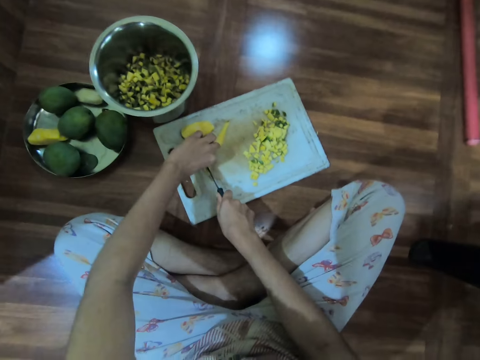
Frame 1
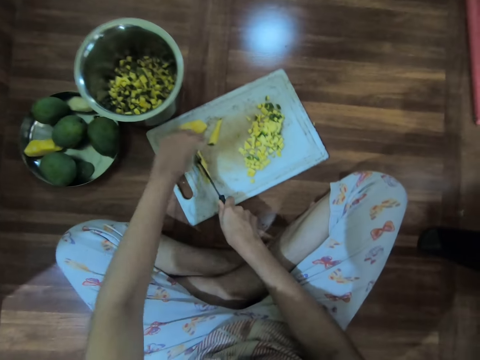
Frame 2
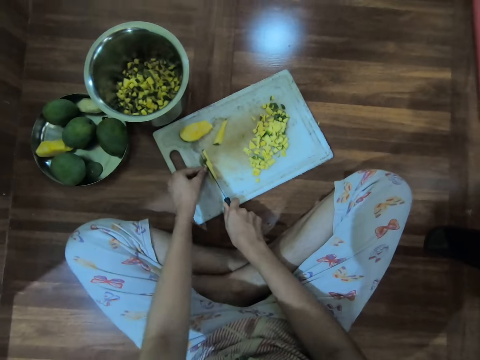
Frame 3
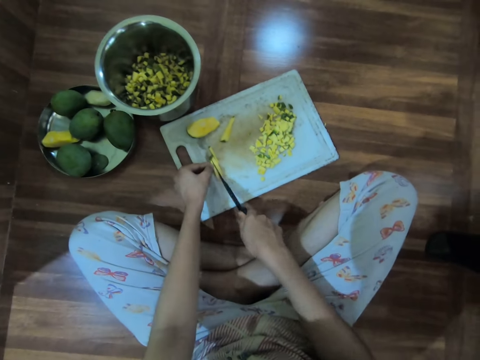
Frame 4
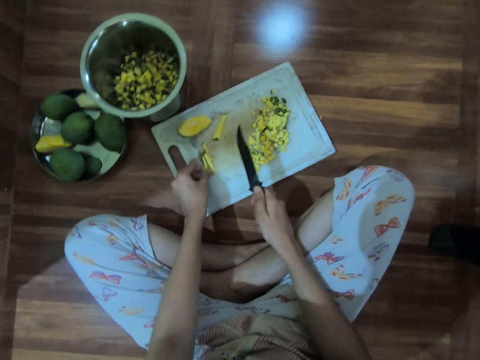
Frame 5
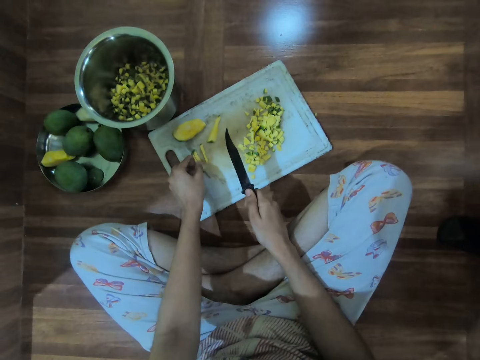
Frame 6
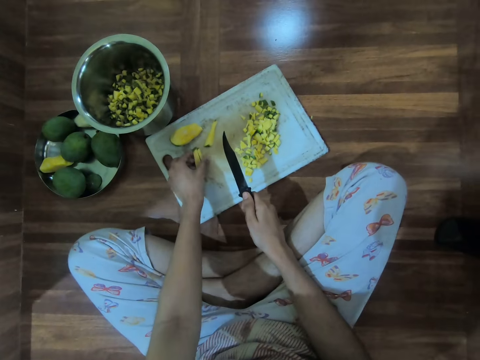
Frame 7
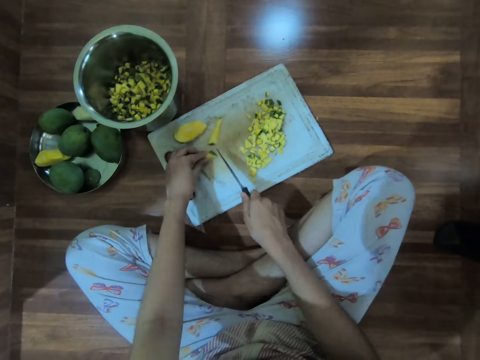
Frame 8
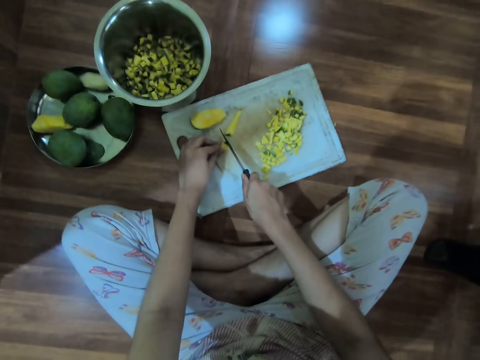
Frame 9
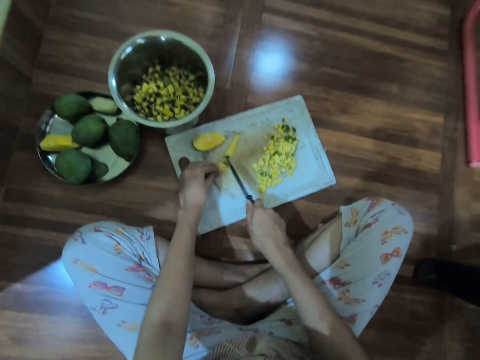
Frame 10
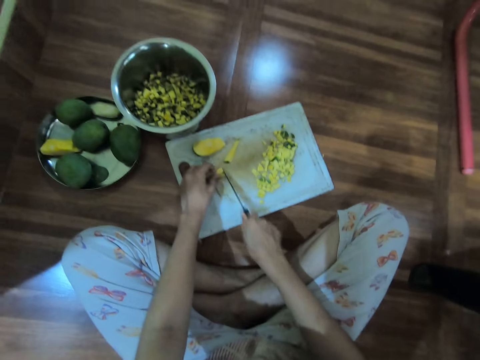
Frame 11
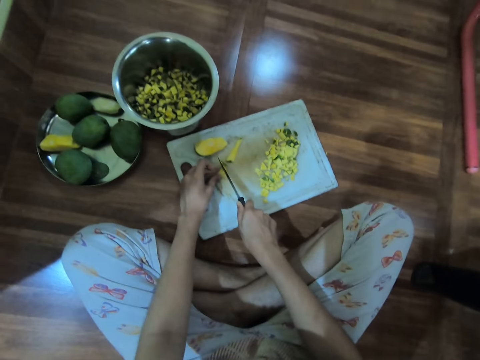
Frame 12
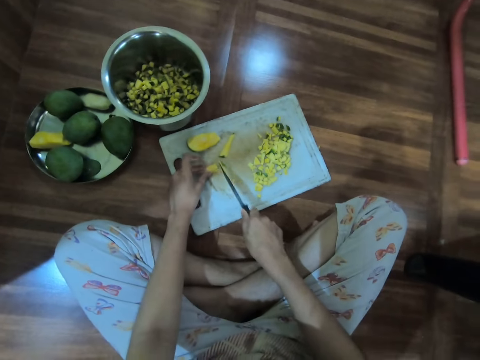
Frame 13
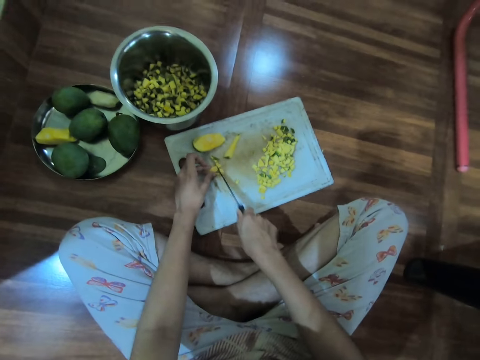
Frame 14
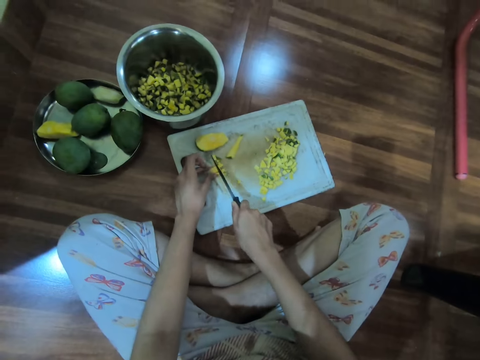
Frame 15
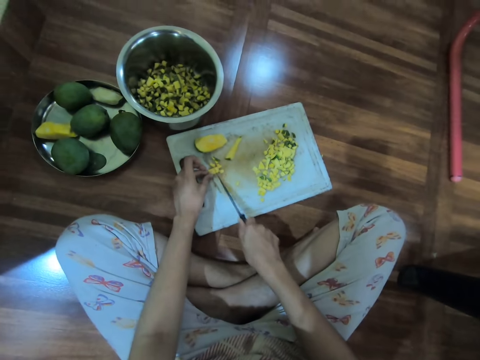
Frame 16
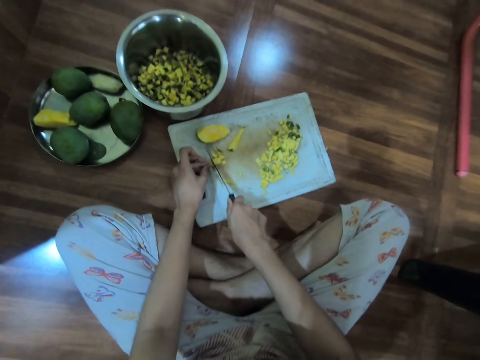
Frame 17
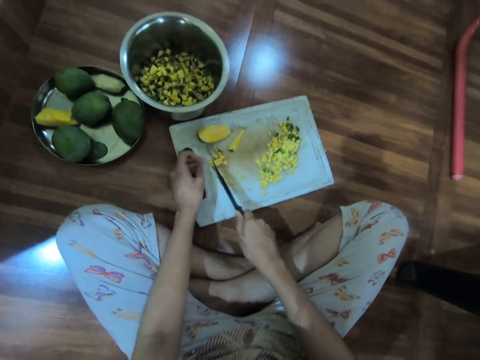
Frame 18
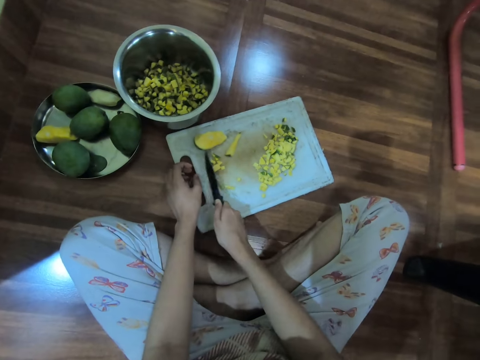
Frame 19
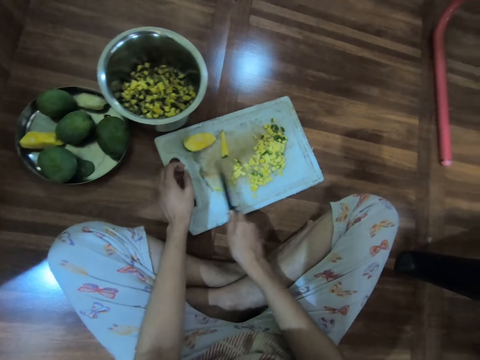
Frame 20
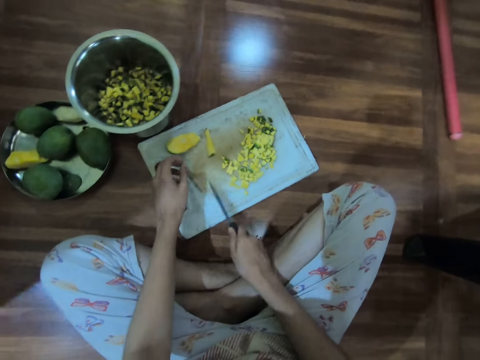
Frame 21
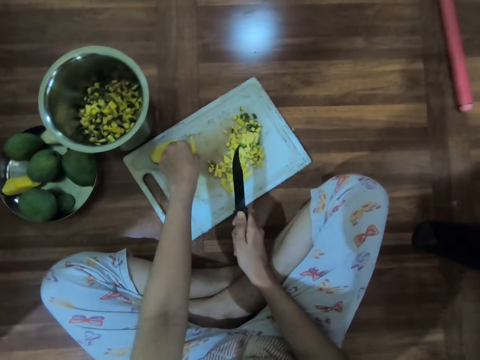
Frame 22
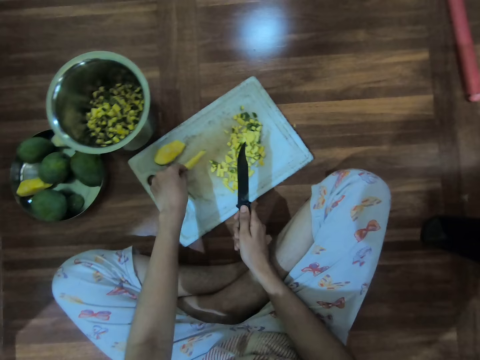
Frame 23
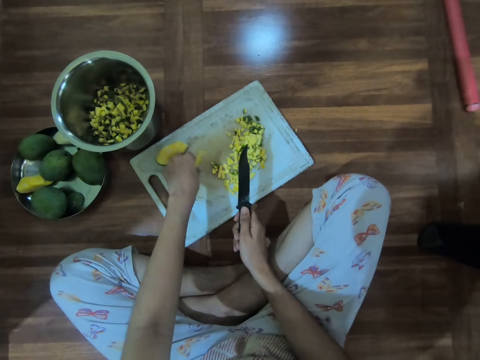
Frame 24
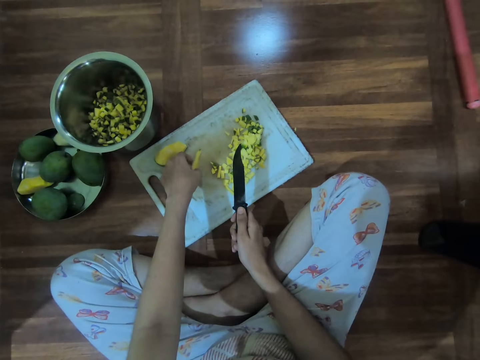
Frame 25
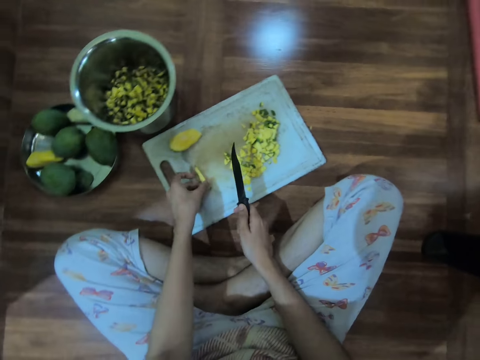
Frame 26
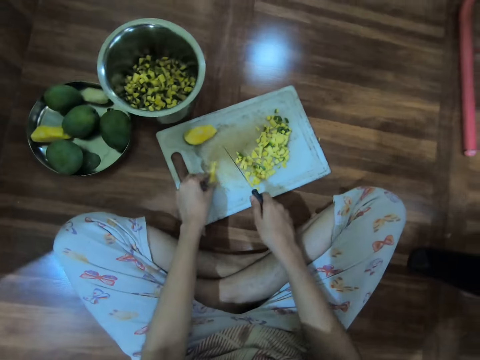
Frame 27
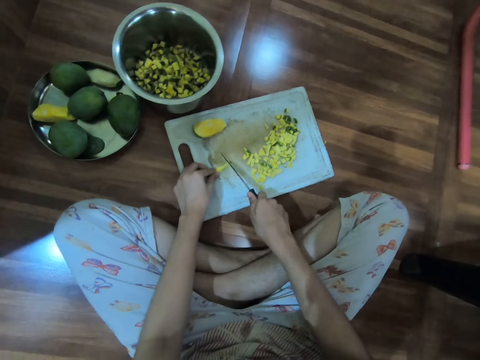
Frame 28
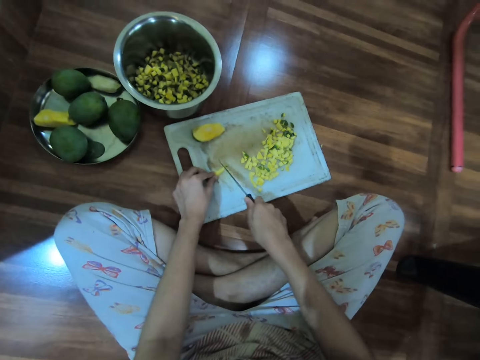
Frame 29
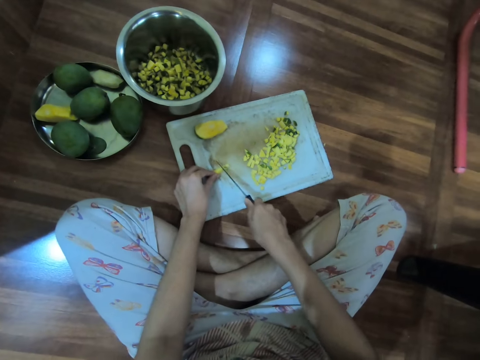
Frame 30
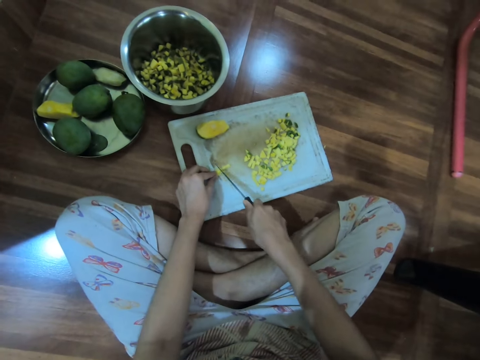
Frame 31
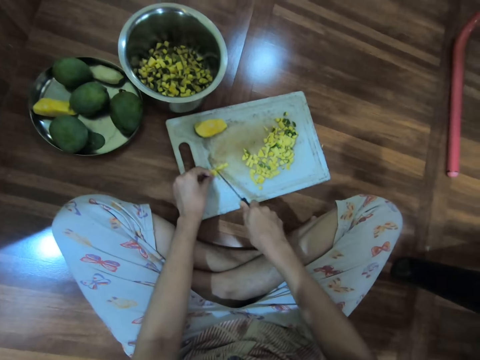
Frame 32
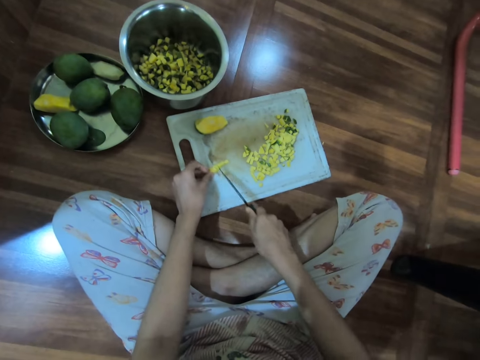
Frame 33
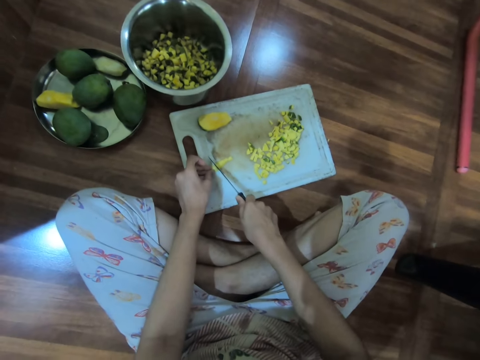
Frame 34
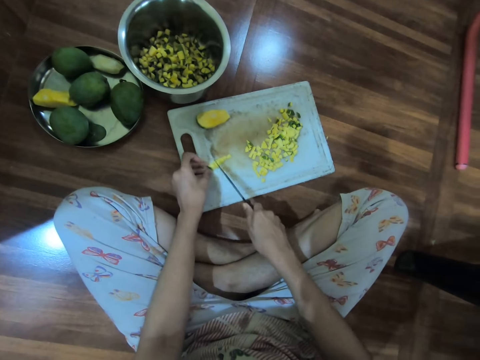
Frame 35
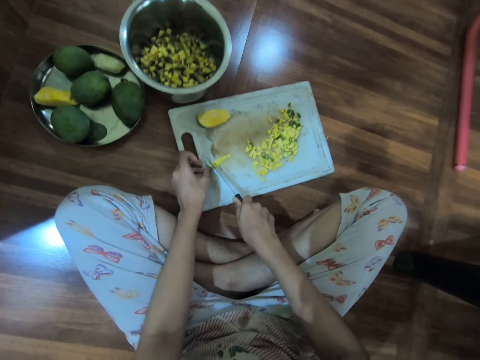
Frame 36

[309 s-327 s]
The camera wearer adjusts the mango slices on the tray with her hands. She cuts the mango slice on the tray with the knife in her right hand. She moves the mango slices on the tray with the knife in her right hand. She picks the mango on the tray with her left hand. She places the mango on the tray with her left hand. She cuts the mango on the tray with the knife in her right hand.

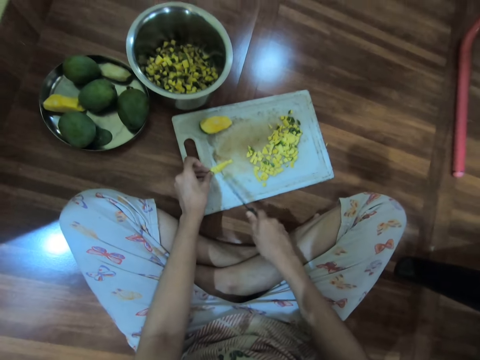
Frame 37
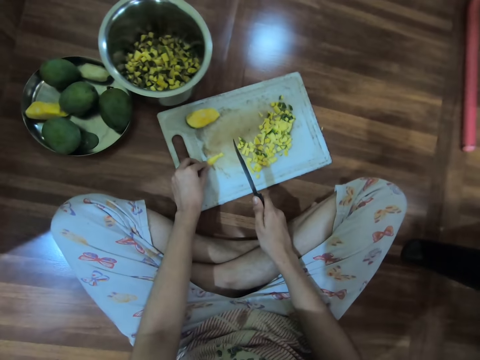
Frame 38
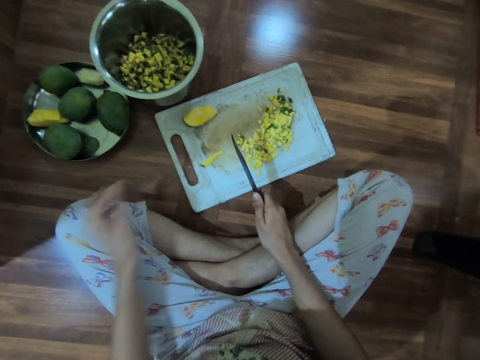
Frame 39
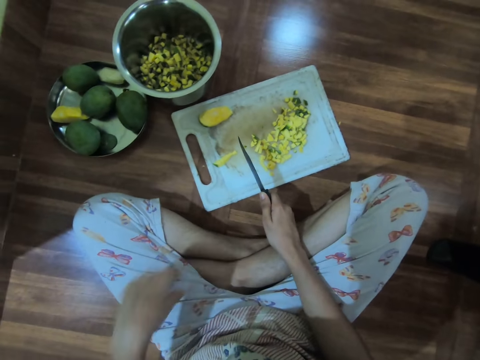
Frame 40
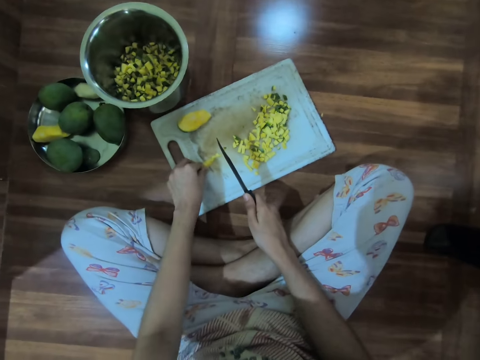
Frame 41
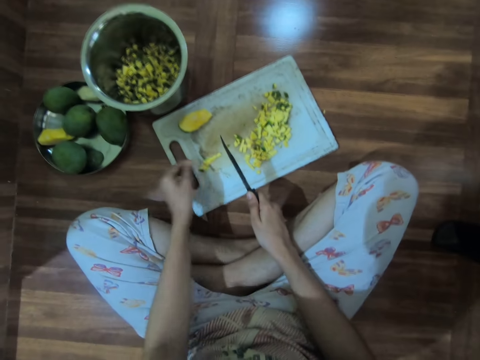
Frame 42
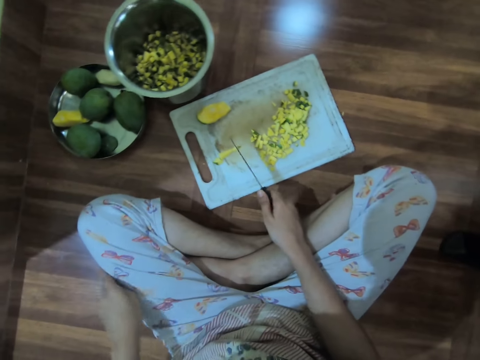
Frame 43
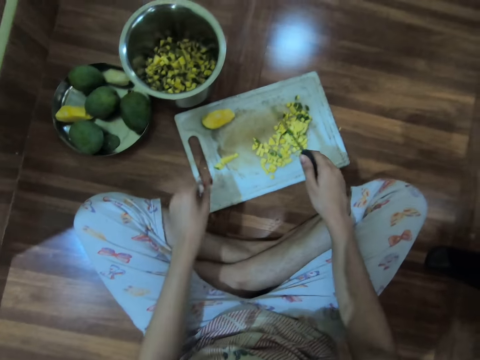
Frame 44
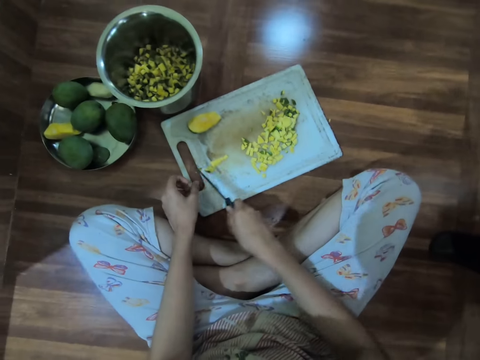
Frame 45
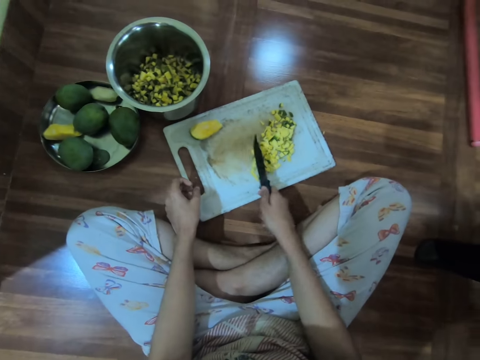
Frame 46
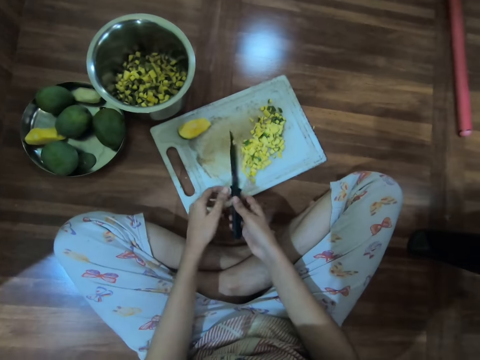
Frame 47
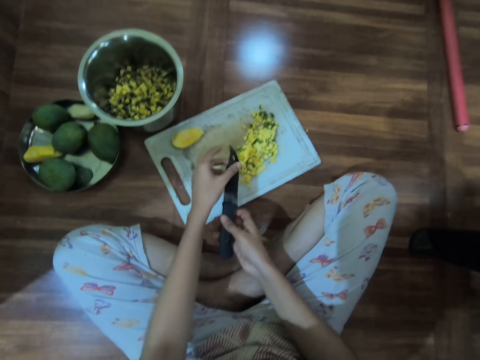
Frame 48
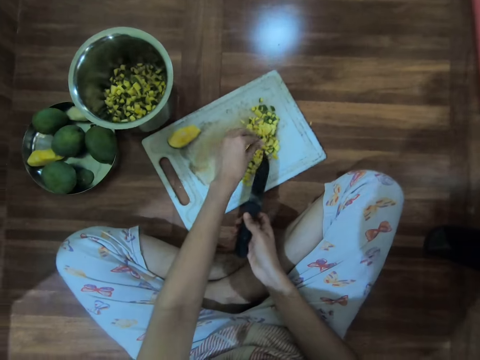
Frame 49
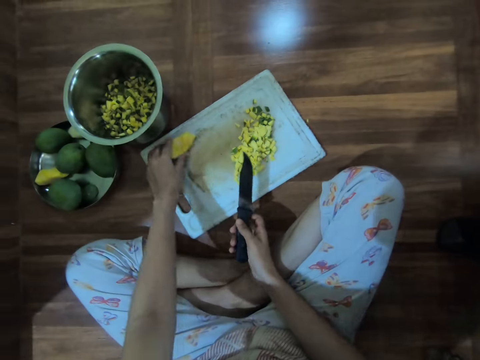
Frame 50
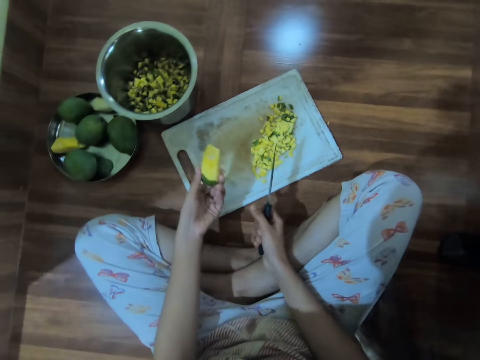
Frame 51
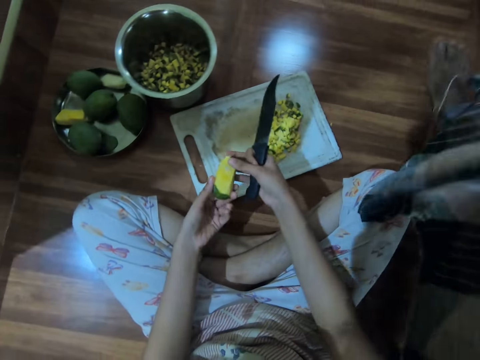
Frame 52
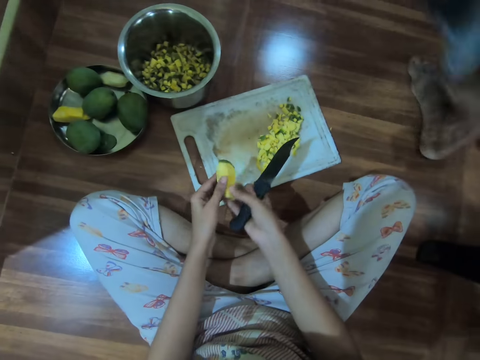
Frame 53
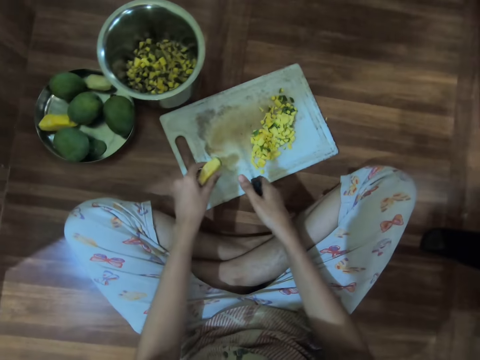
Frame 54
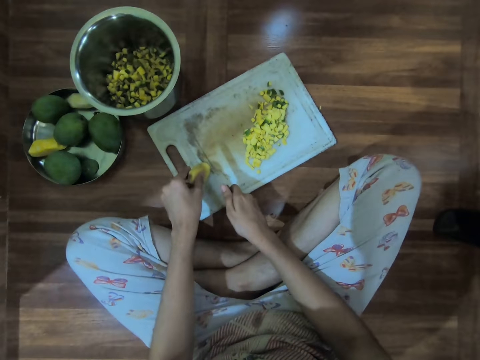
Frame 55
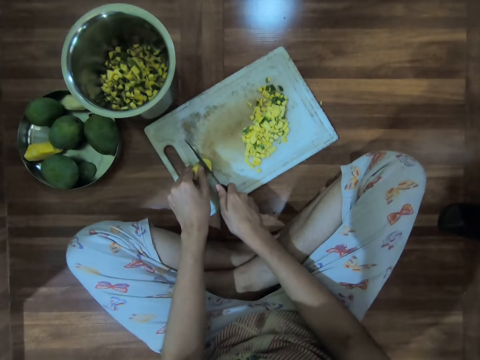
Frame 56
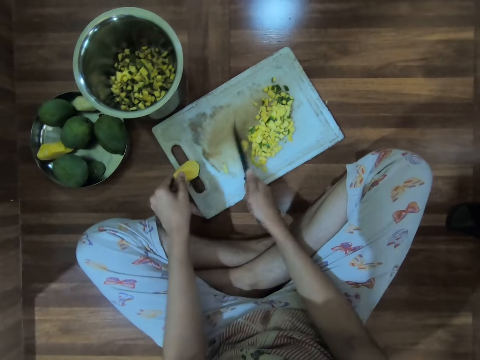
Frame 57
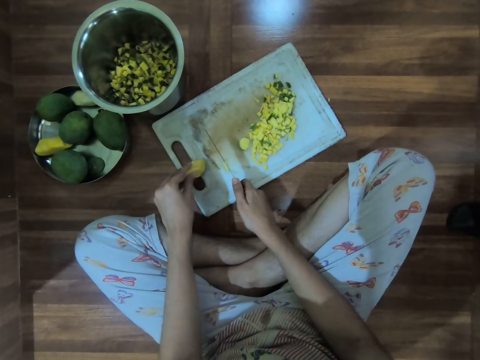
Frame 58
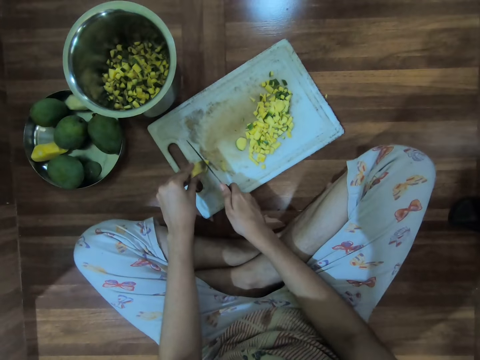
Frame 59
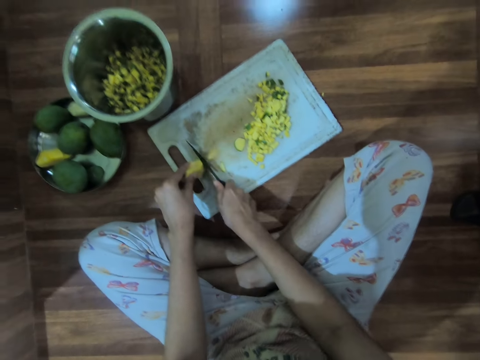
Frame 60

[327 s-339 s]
The camera wearer removes the mango peel from the tray with her left hand. She picks the mango on the chopping board. She moves the mango slices on the tray with the knife in her right hand. She removes the mango slices from the knife with her left hand. She picks the mango on the tray with her left hand. A man walks past the camera wearer. The camera wearer holds the mango with her hands. She places the mango on the tray with her left hand. She cuts the mango on the tray with the knife in her right hand.
